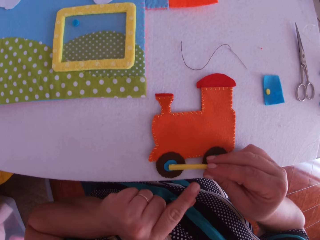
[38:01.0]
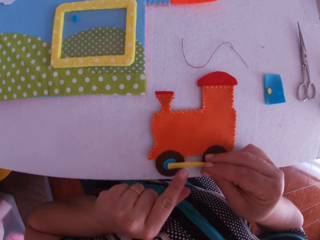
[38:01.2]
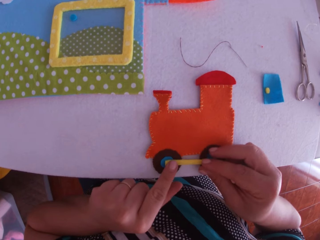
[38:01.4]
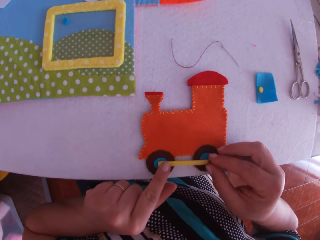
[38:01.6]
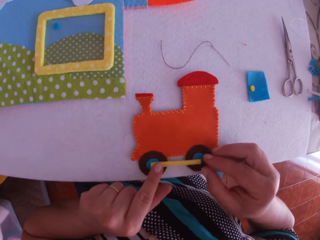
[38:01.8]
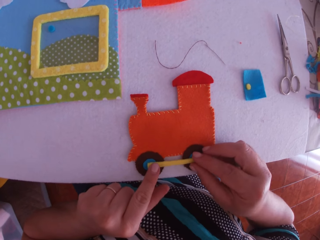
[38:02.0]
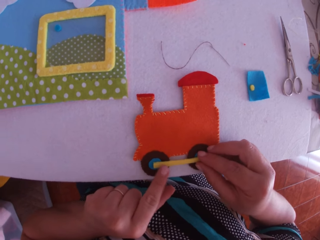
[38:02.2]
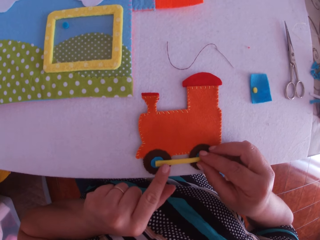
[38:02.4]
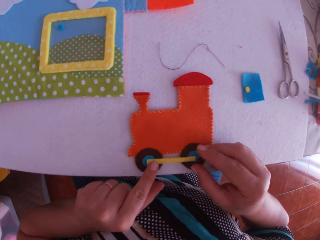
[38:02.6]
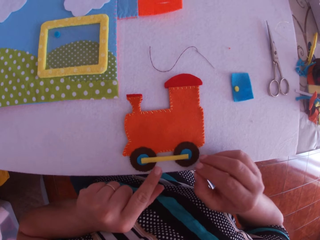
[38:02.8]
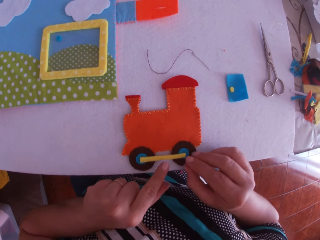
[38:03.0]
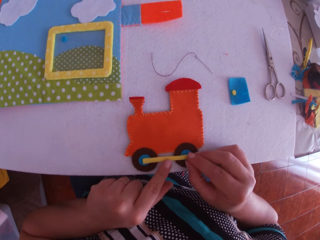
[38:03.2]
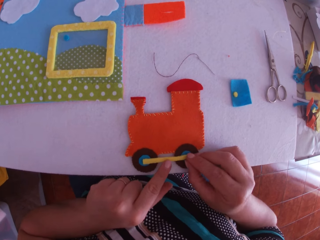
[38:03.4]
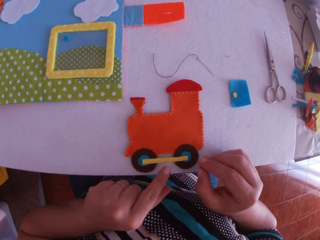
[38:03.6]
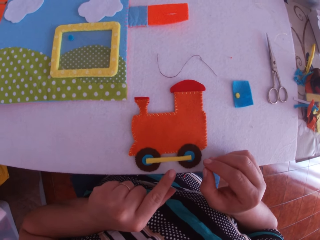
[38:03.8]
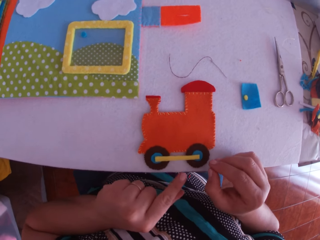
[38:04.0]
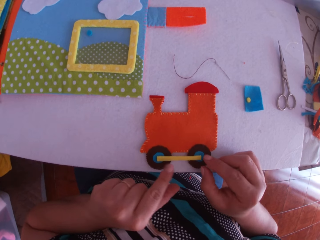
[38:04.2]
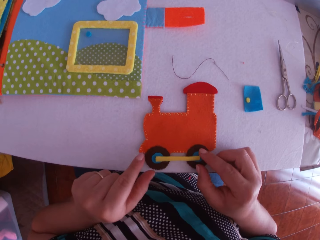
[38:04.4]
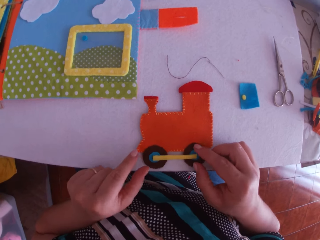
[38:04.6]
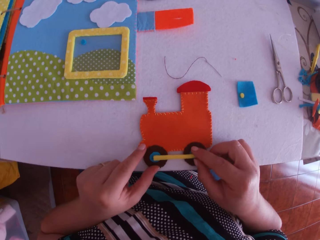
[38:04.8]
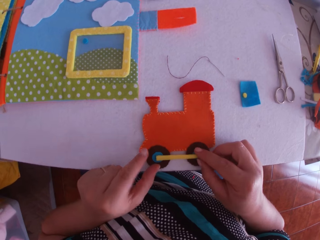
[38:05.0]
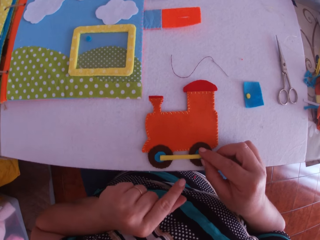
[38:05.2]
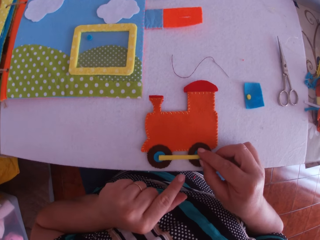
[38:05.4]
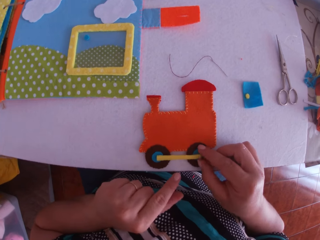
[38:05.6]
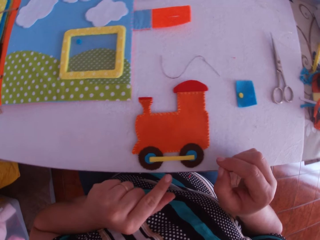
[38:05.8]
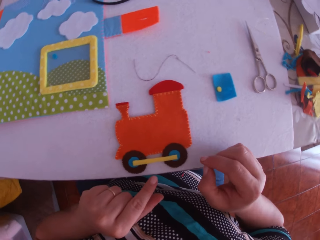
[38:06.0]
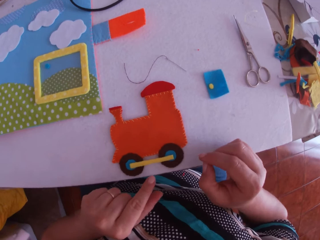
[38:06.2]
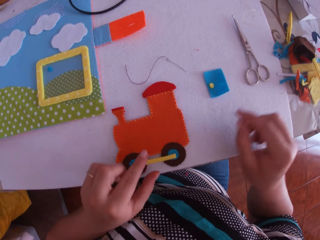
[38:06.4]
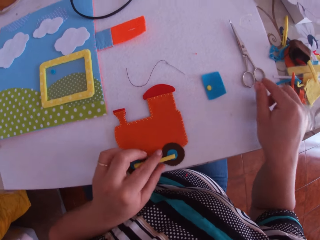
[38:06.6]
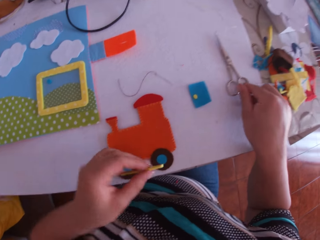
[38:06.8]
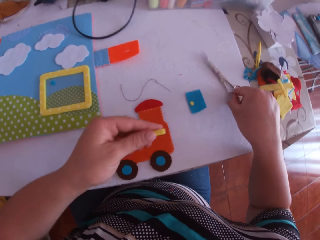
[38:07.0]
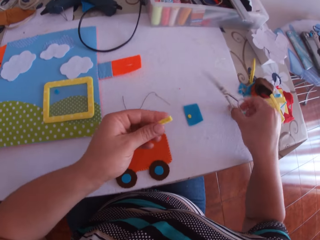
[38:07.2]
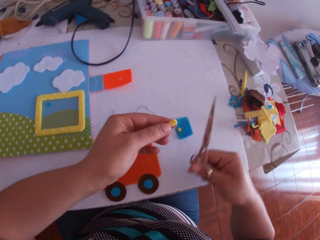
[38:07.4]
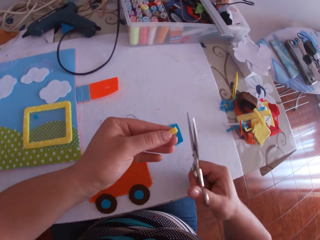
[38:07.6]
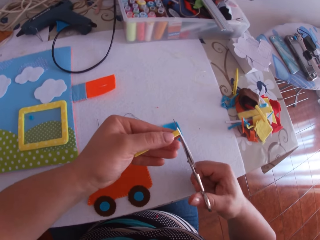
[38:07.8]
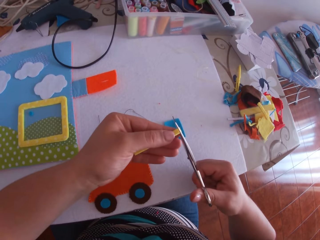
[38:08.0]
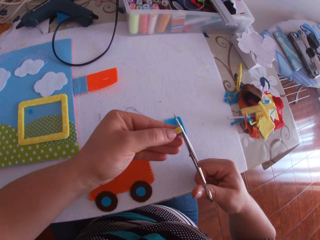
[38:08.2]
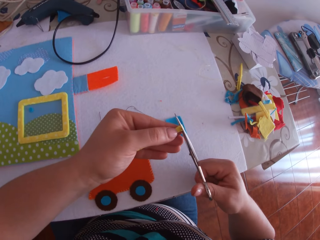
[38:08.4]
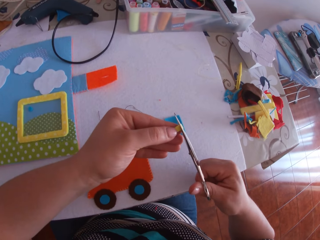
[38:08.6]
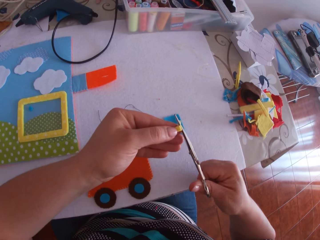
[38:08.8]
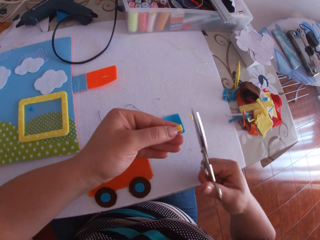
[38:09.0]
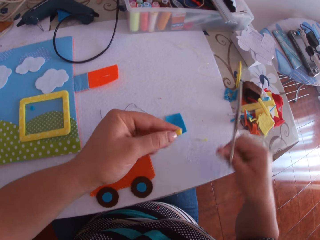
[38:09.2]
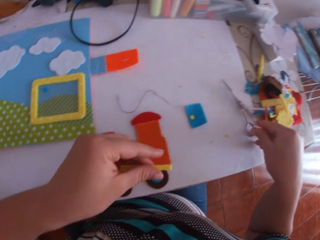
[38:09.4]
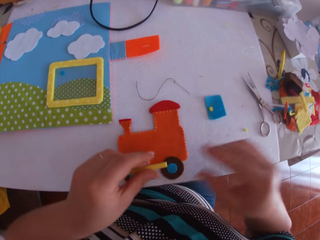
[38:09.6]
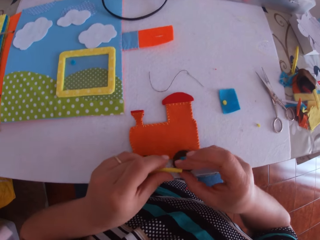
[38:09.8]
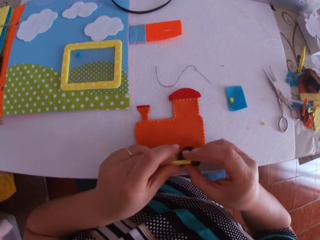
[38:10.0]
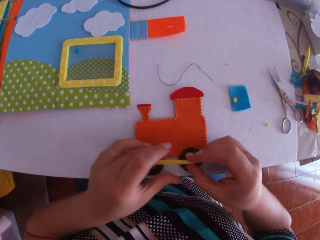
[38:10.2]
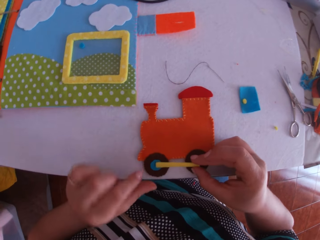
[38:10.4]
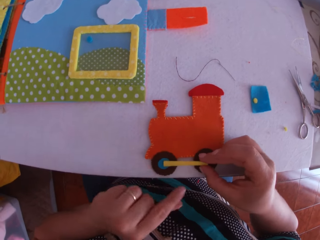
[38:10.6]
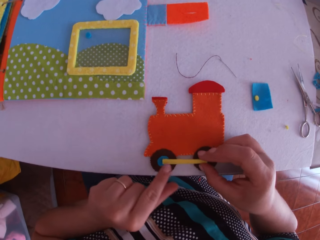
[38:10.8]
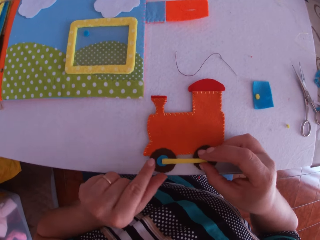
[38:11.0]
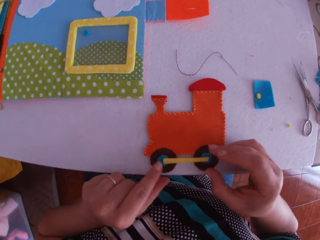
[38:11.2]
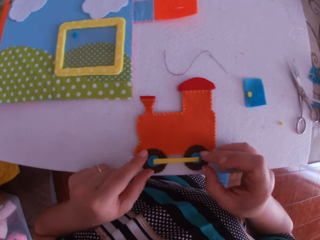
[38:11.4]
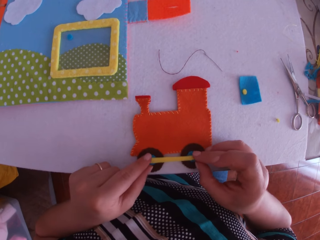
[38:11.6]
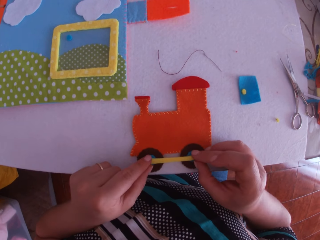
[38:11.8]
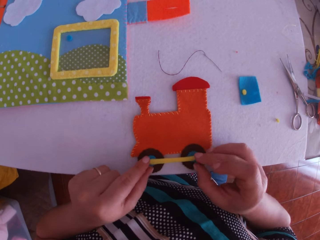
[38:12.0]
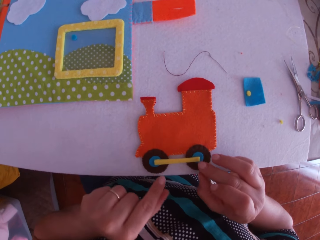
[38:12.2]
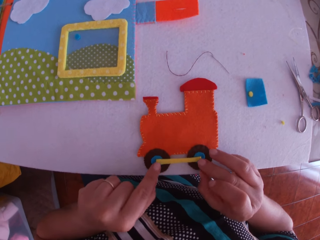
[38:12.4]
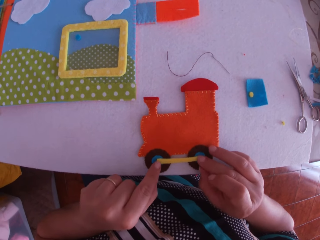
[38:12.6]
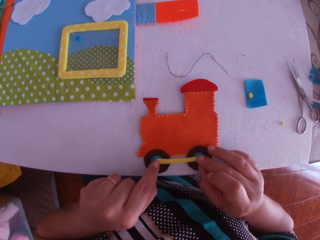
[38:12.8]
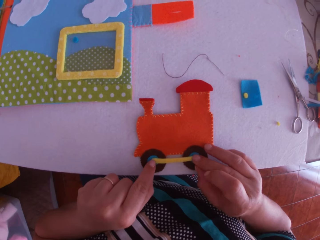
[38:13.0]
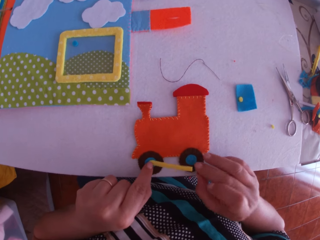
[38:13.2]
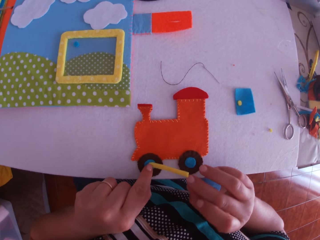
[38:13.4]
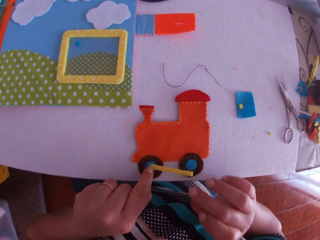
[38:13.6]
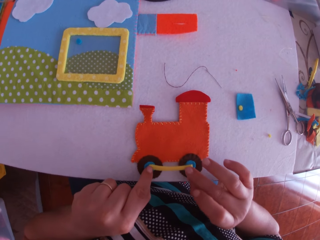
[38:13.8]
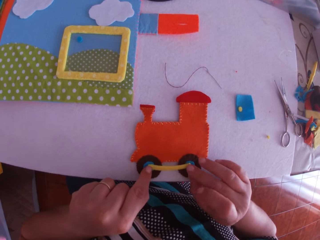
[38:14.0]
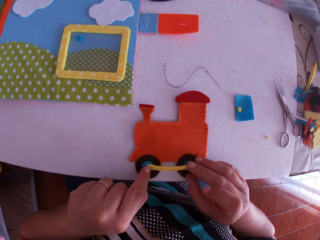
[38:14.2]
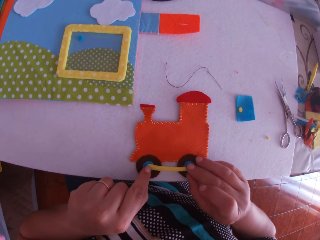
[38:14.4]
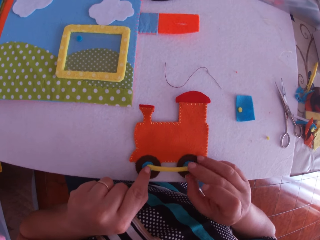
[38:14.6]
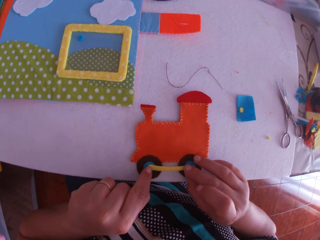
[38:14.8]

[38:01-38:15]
The camera wearer places the piece of yellow fabric or craft cloth on the crafted fabric with his right hand. He adjusts the piece of yellow fabric on the crafted fabric with both hands. He looks around. He picks up the piece of yellow fabric from the crafted fabric with his left hand. He picks up the scissors from the table with his right hand. He cuts the piece of yellow fabric with the scissors in his right hand. He places the scissors on the table with his right hand. He looks at the craft cloth. He transfers the piece of yellow fabric from his left hand to his right hand. He places the piece of yellow fabric on the crafted fabric with his right hand. He adjusts the piece of yellow fabric on the crafted fabric with both hands.

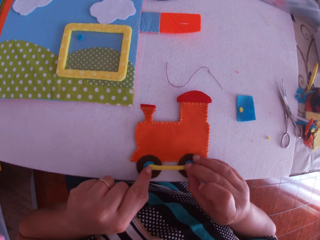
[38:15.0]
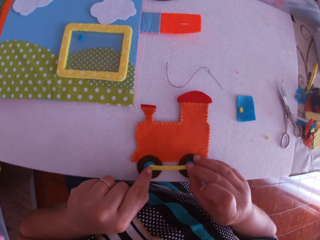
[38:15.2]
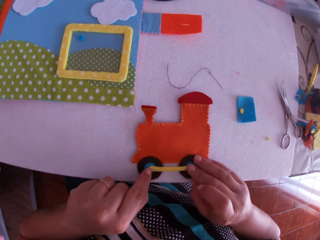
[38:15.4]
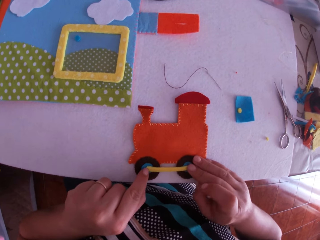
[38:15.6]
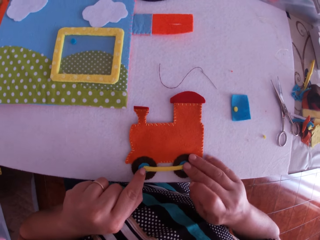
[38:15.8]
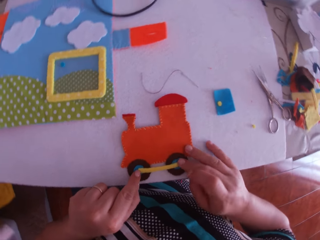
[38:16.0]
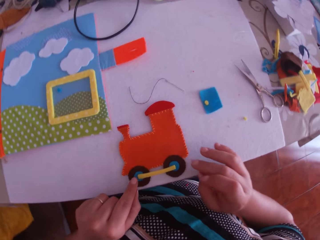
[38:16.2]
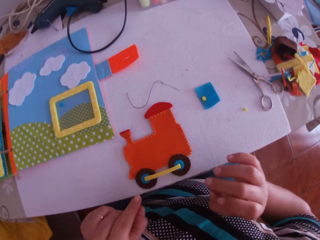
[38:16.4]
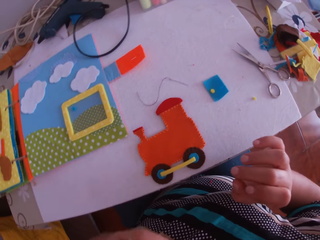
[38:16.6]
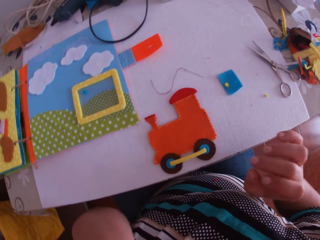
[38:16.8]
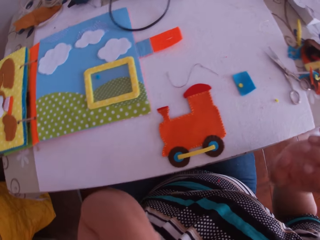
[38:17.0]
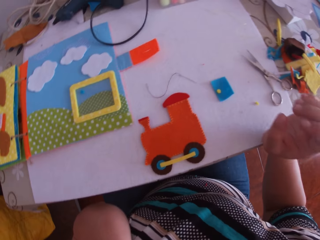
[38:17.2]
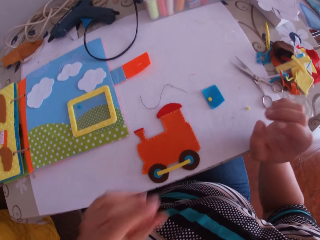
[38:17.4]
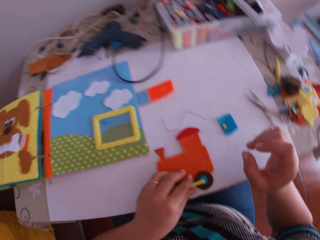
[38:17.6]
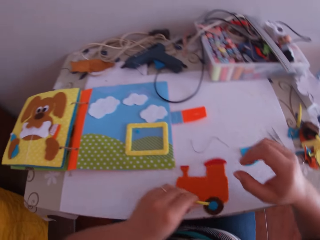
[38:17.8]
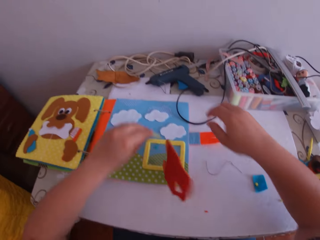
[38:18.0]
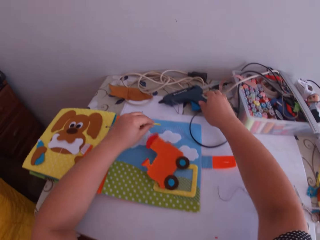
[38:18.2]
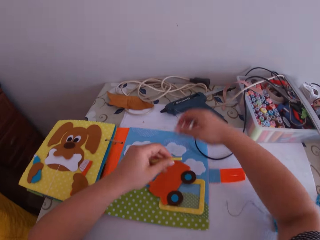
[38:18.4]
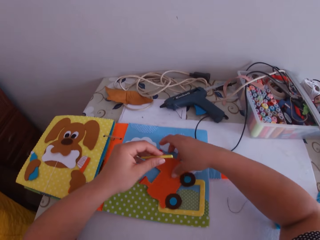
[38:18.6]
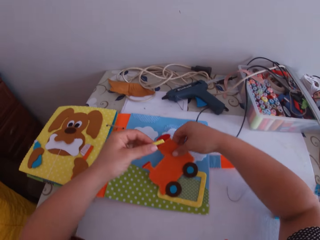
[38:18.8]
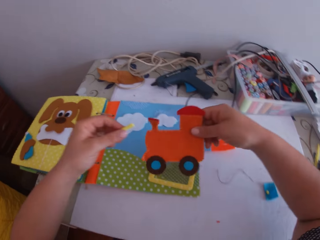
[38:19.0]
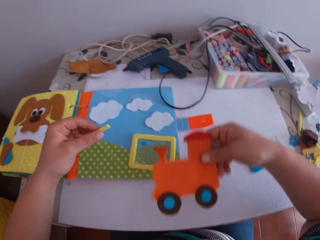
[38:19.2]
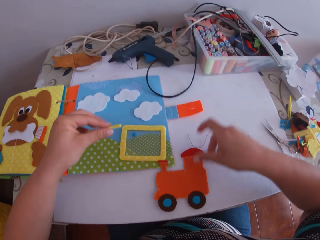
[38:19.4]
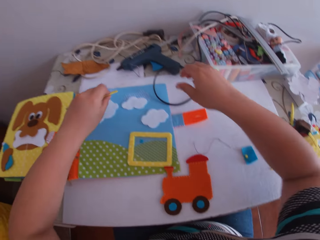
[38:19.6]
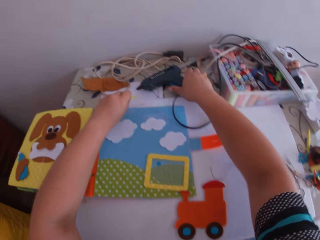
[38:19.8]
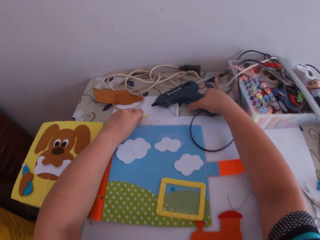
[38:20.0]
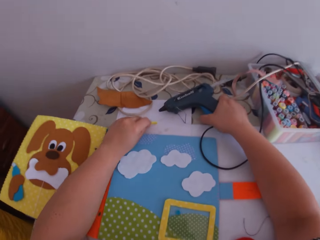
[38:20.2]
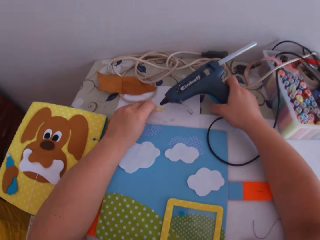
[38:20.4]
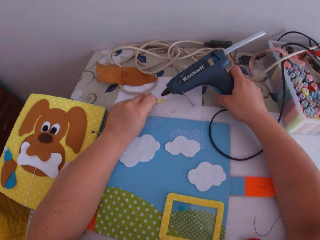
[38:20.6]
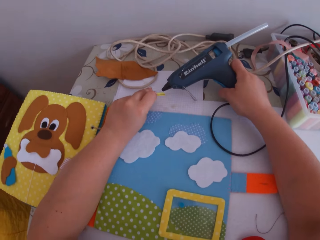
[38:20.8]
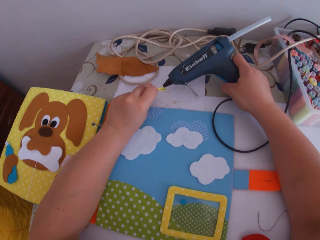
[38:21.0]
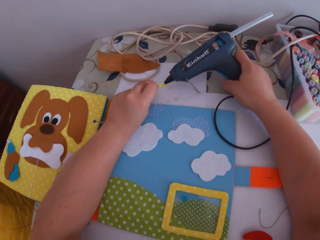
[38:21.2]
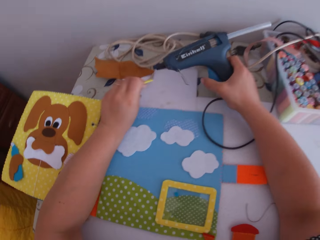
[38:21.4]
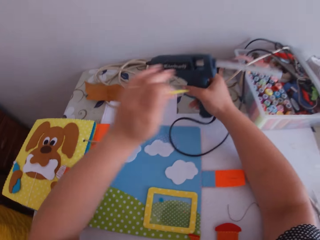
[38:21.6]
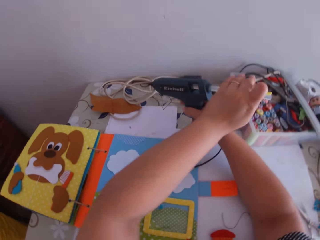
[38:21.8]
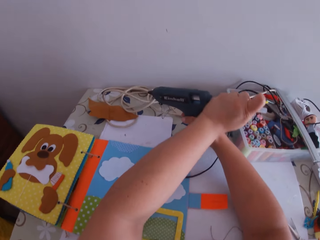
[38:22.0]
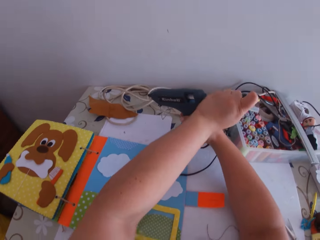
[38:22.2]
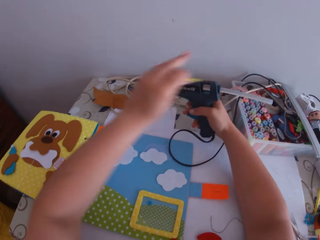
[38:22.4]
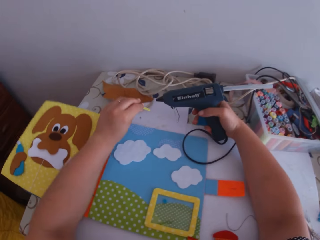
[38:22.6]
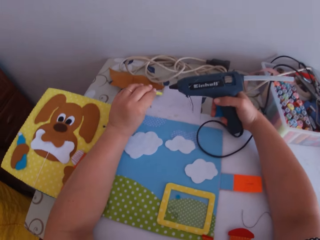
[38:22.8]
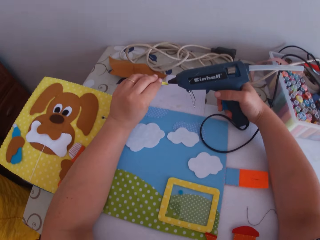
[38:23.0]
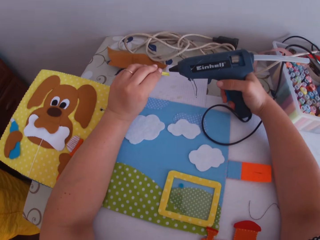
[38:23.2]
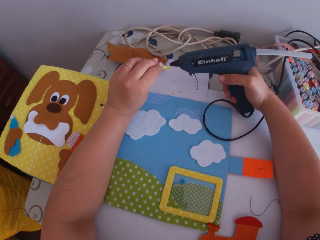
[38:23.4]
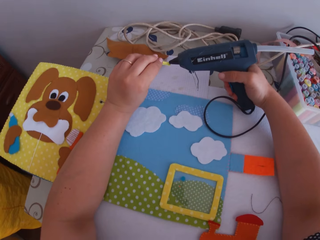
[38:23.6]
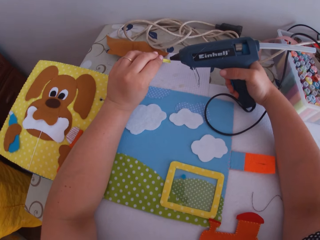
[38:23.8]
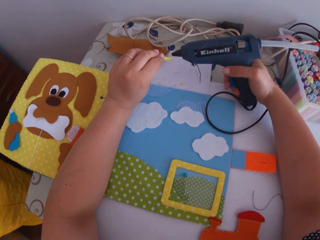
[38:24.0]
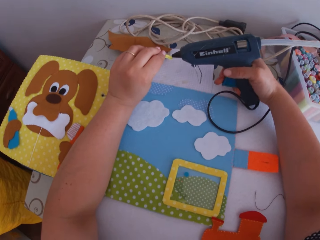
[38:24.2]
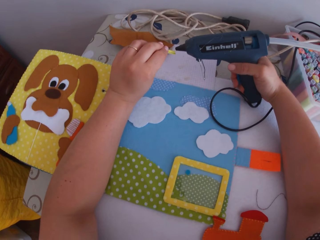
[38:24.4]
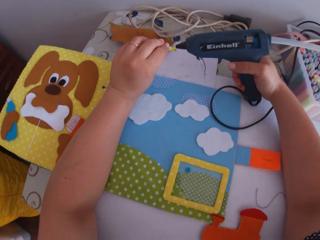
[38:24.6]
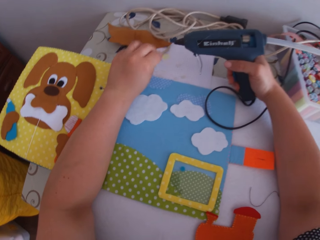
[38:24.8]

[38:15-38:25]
The camera wearer looks around. They touch their face. They pick up the piece of yellow fabric from the crafted fabric with his left hand. They pick the crafted fabric from a craft book with his right hand. They place the crafted fabric on the table with his right hand. They lift a glue gun from the table with his right hand. They apply glue on the craft cloth with the glue gun. They adjust the glue gun with his left hand. They push the glue gun stick. They operate the glue gun with his right hand. They apply glue on the craft cloth with the glue gun.
